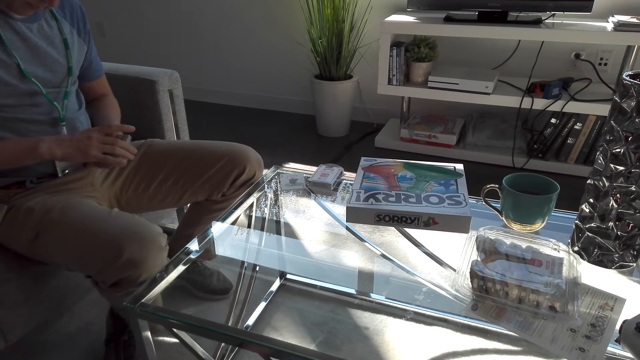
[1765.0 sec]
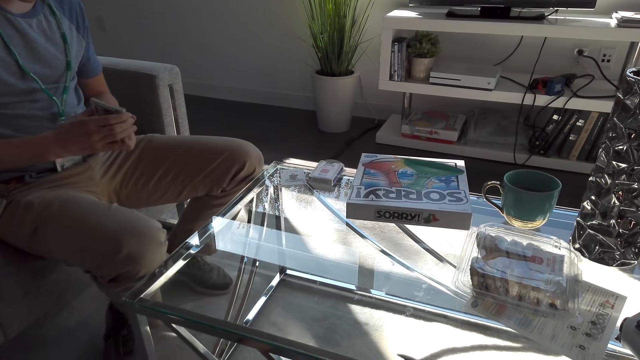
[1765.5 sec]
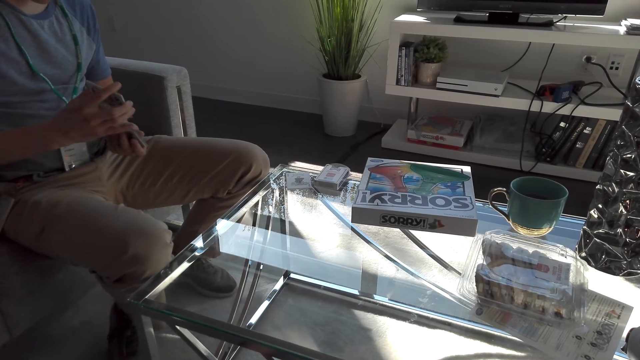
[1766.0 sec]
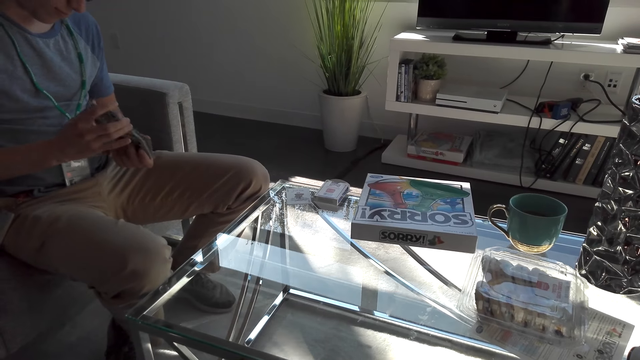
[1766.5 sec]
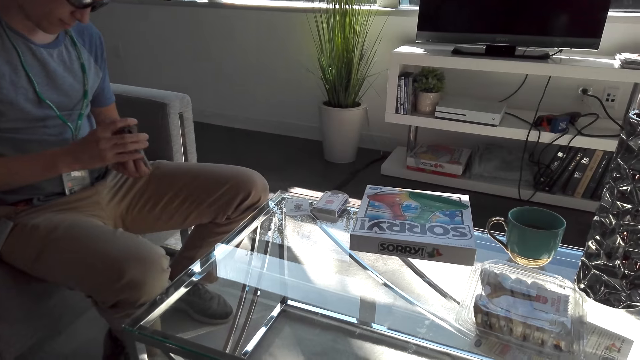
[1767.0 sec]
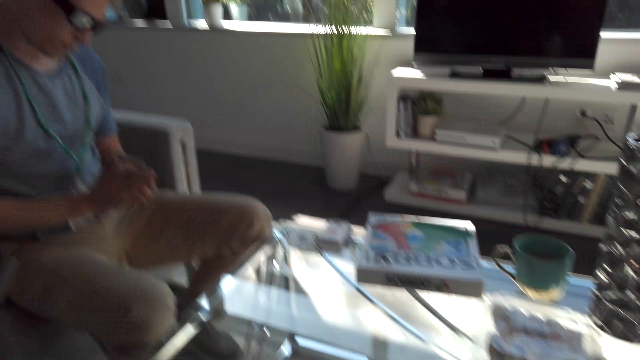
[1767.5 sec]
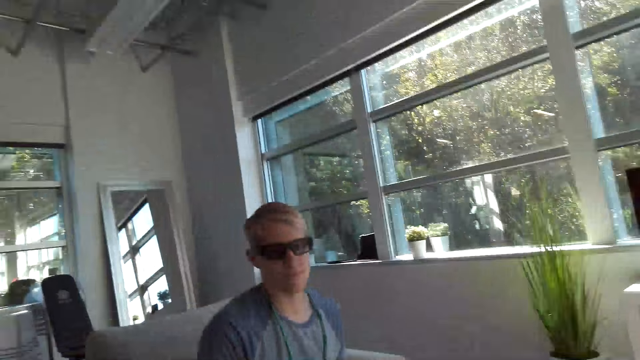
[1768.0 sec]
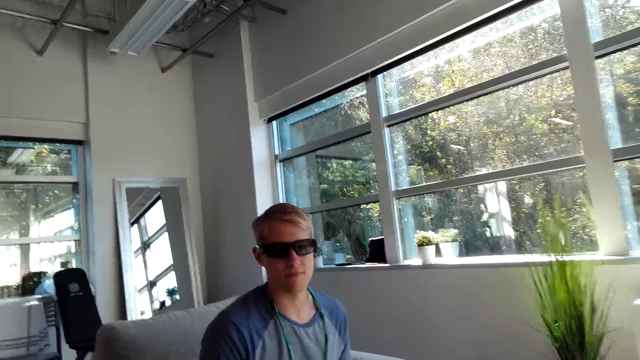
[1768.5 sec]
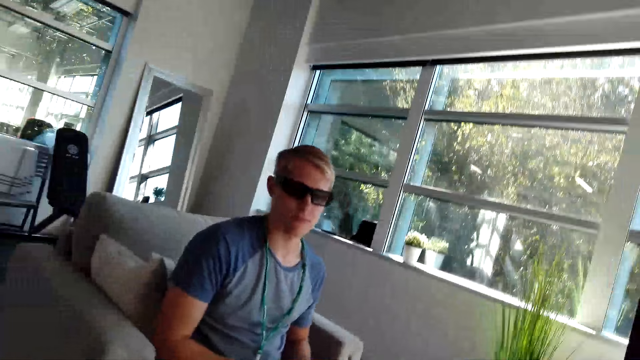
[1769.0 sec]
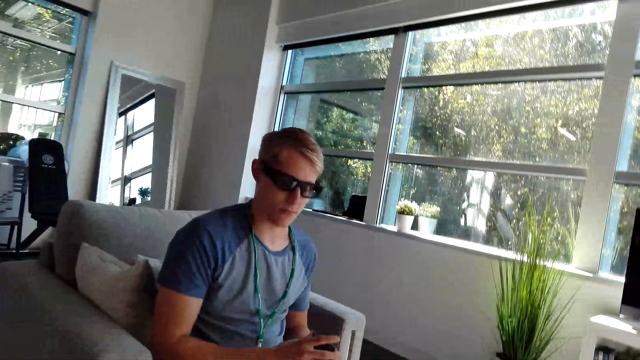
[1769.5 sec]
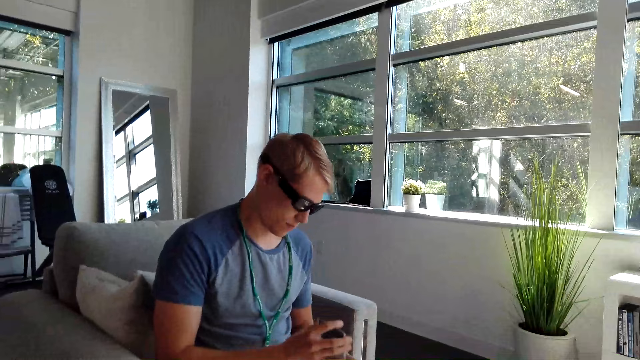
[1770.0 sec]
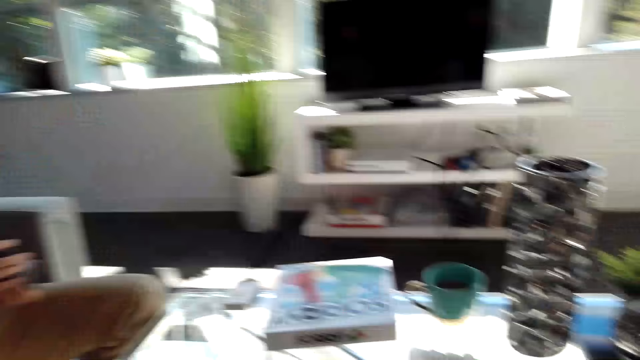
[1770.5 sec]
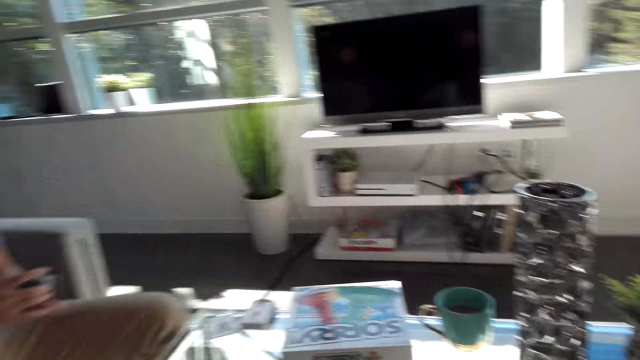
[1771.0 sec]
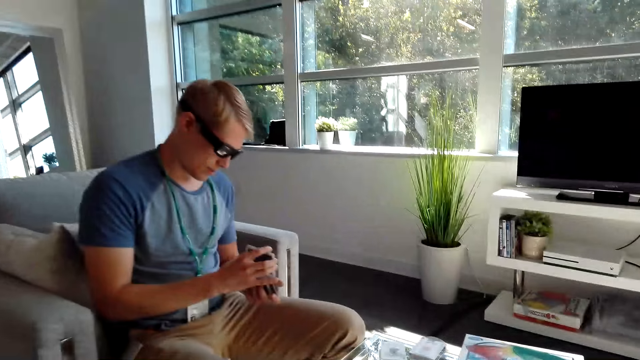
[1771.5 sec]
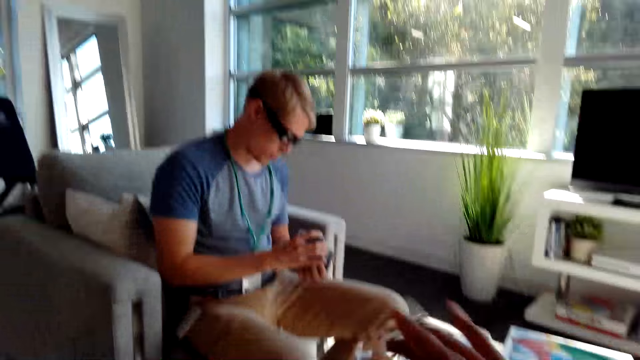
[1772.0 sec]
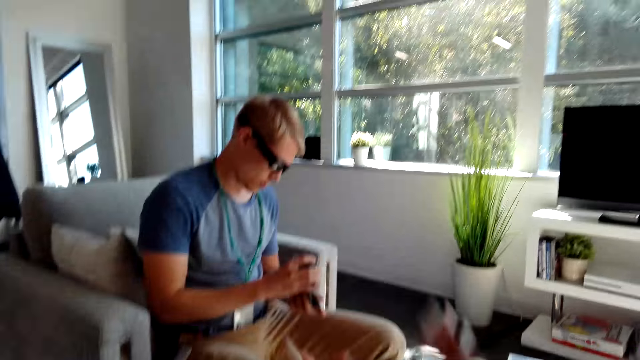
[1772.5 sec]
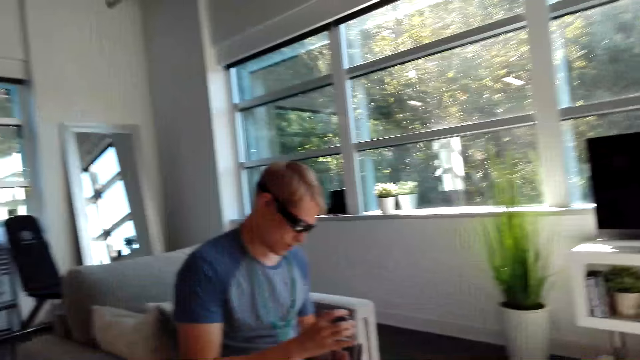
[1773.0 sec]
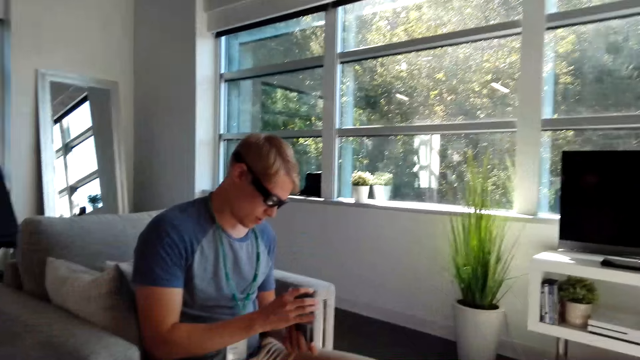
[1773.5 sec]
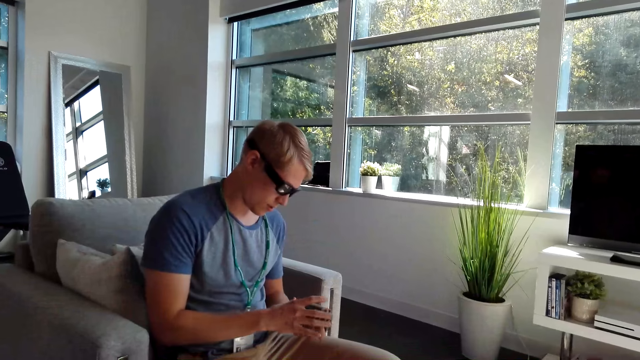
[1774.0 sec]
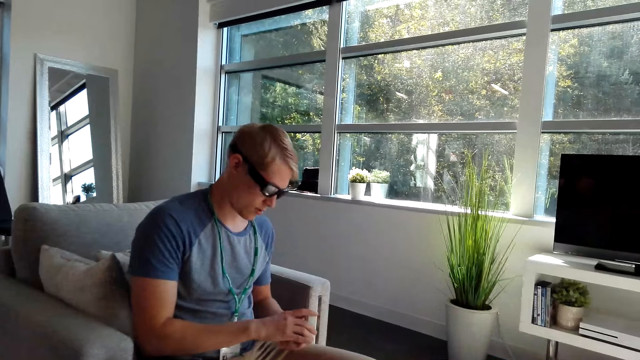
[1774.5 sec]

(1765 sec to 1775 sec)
A male shuffles cards. The camera wearer converses with the male. The male shuffles cards. The camera wearer does a hand movement. They converse with the male.

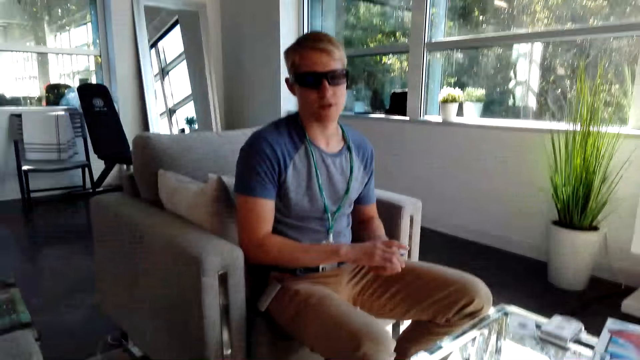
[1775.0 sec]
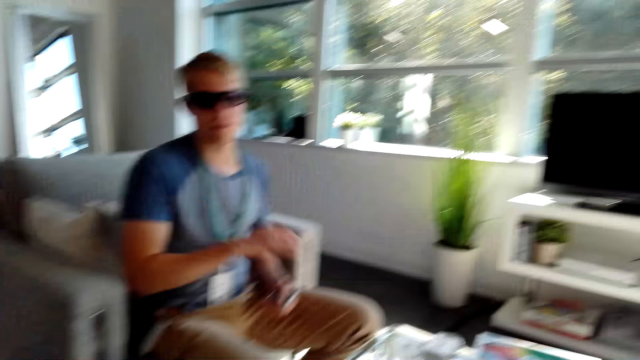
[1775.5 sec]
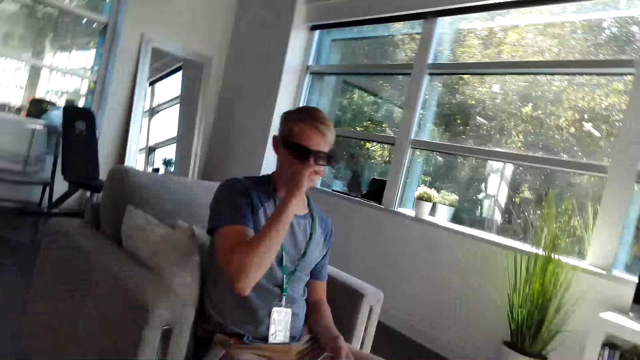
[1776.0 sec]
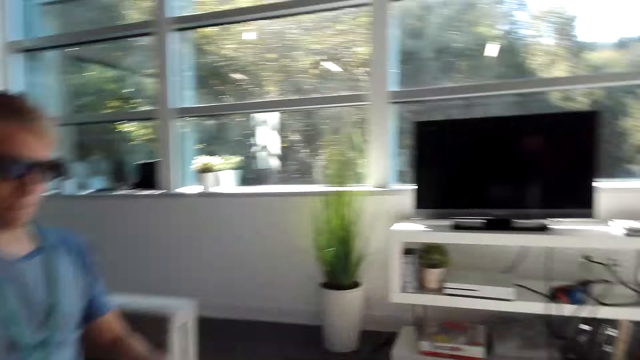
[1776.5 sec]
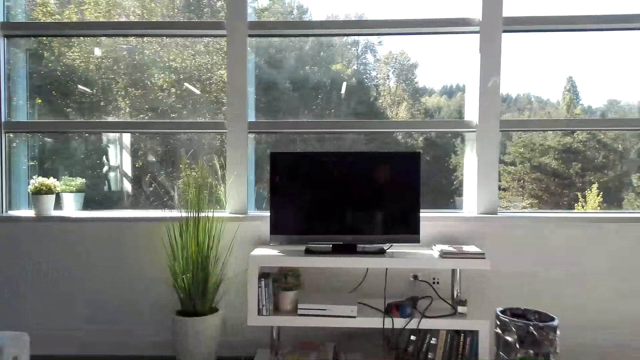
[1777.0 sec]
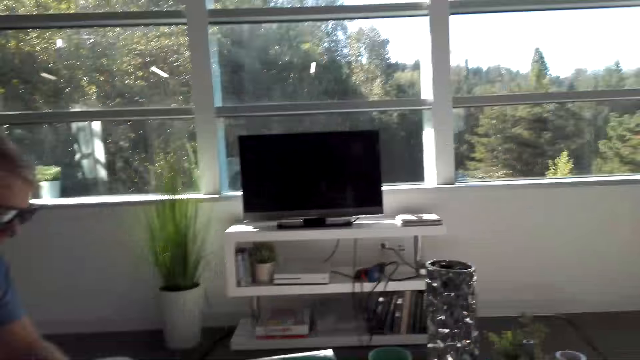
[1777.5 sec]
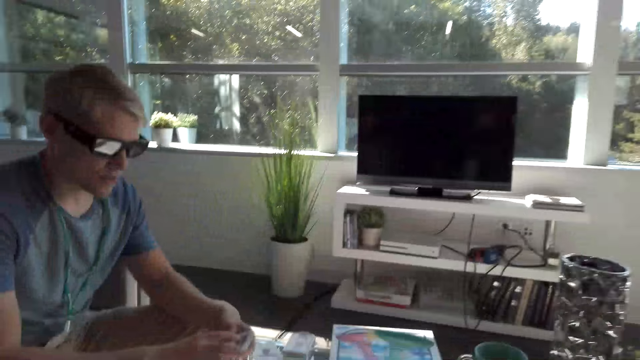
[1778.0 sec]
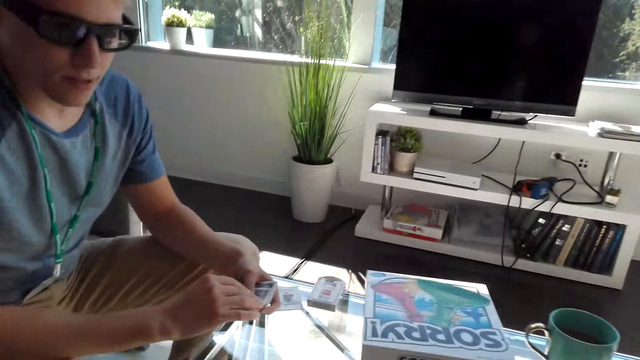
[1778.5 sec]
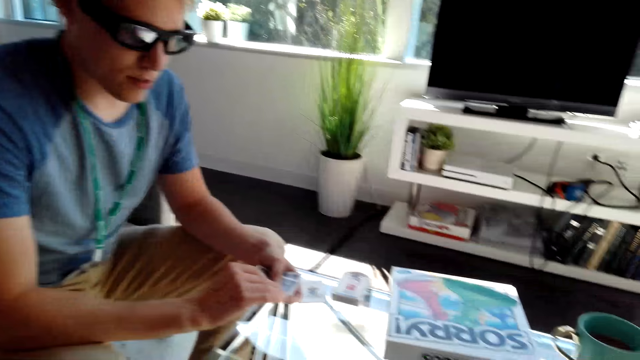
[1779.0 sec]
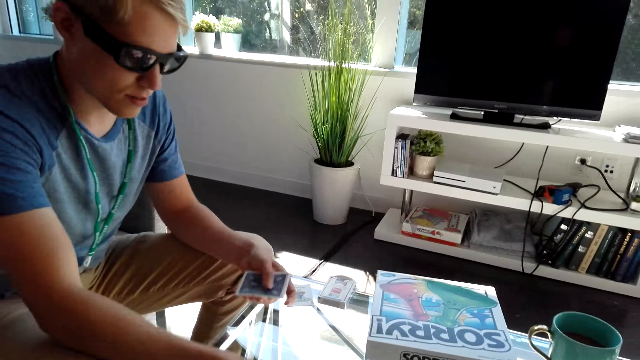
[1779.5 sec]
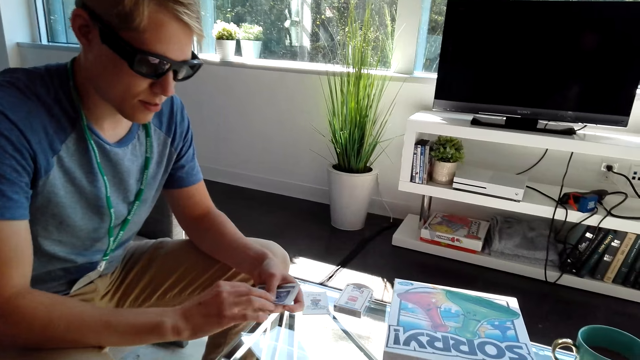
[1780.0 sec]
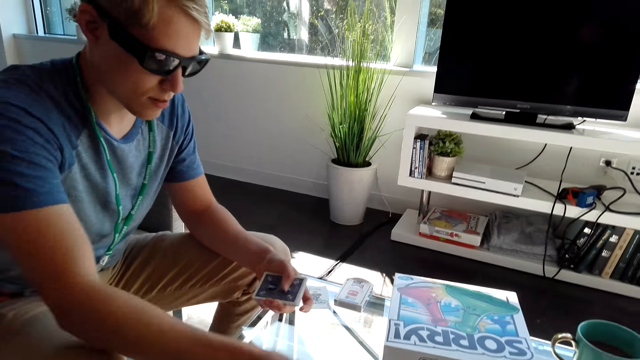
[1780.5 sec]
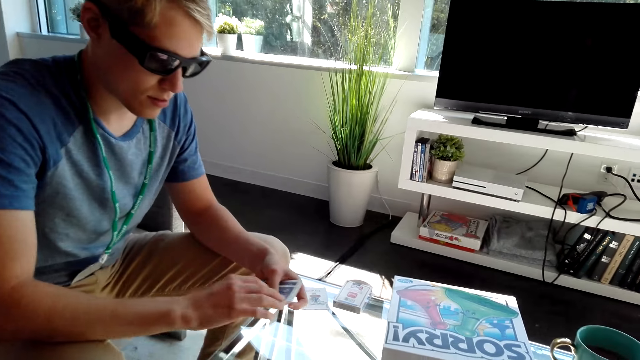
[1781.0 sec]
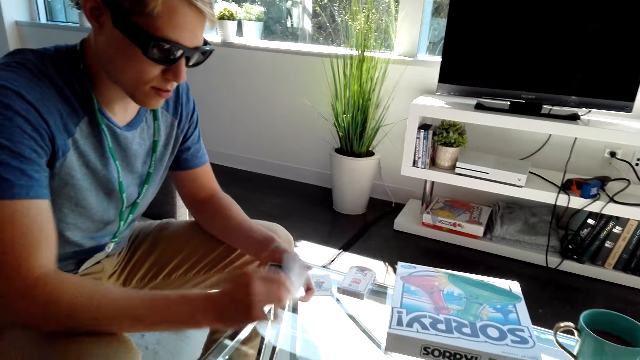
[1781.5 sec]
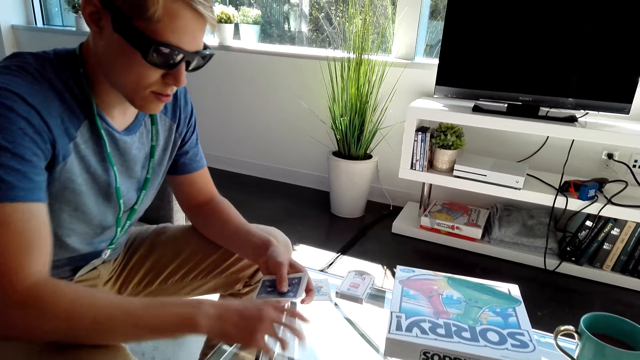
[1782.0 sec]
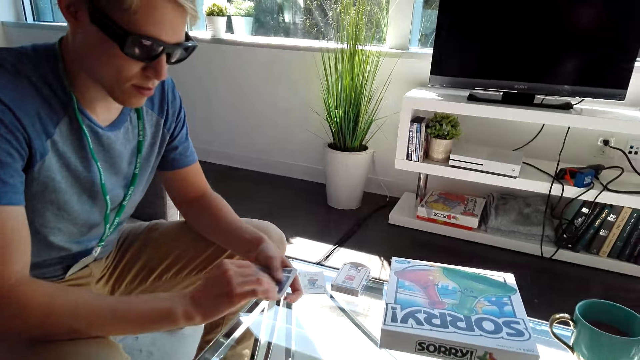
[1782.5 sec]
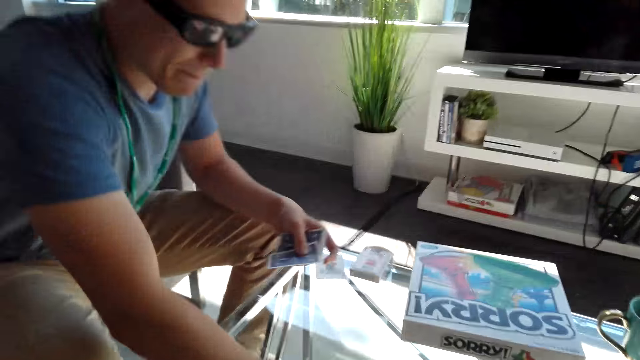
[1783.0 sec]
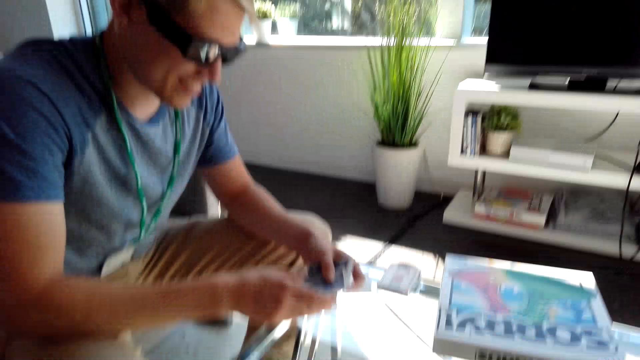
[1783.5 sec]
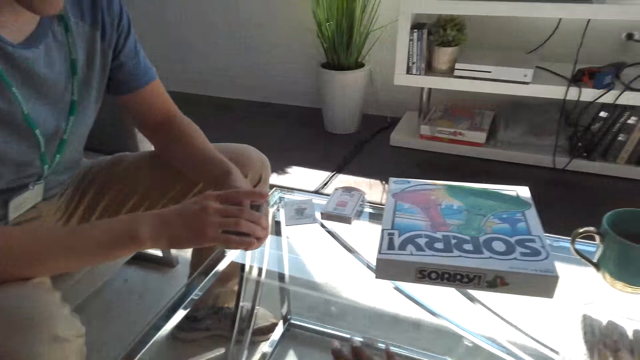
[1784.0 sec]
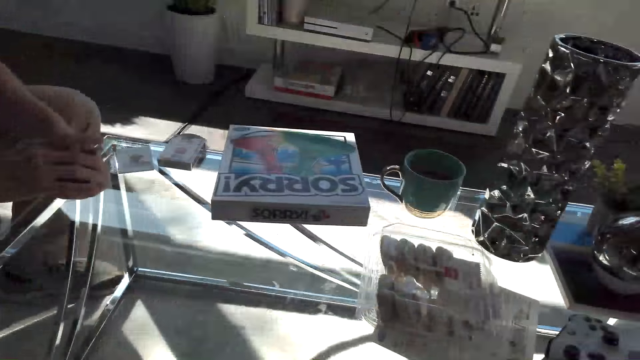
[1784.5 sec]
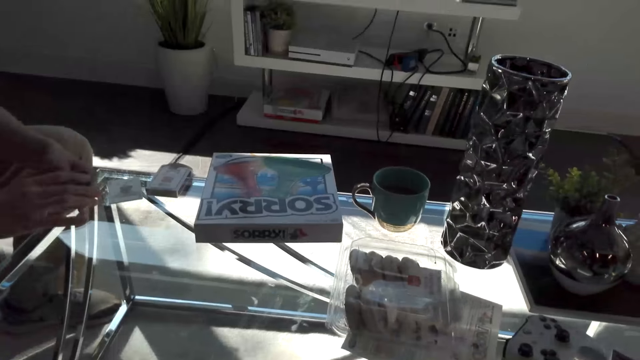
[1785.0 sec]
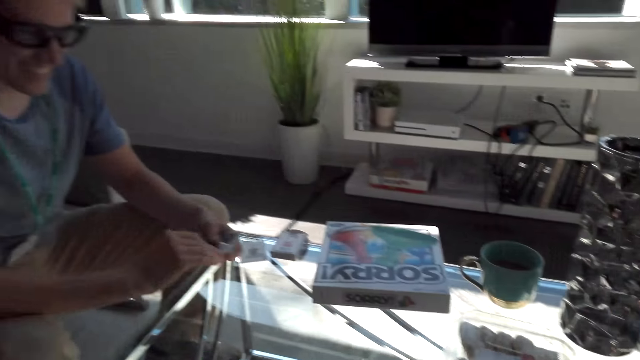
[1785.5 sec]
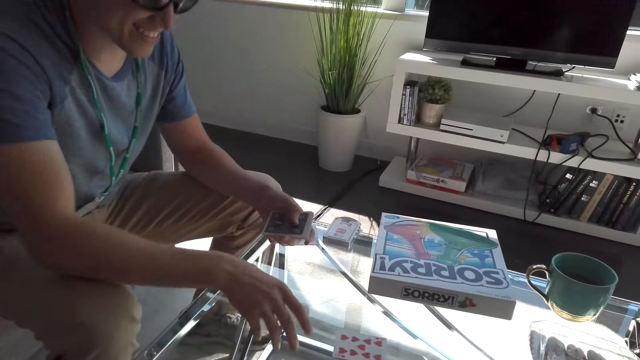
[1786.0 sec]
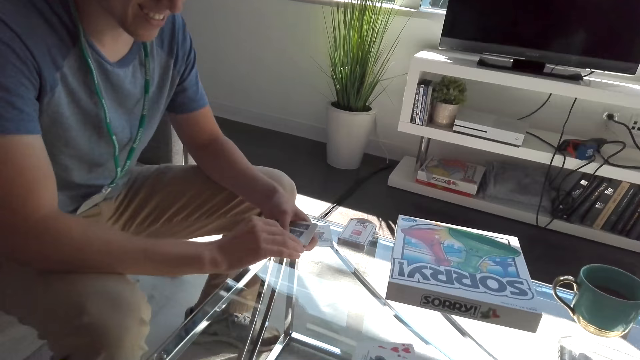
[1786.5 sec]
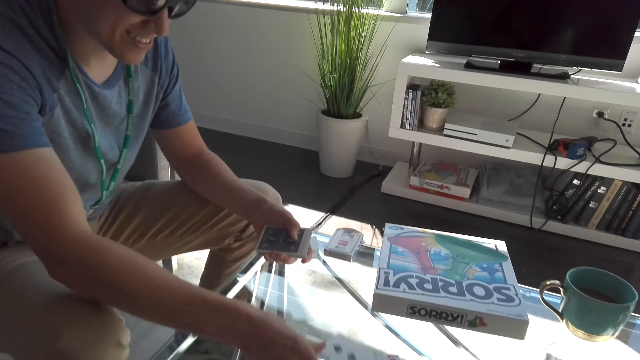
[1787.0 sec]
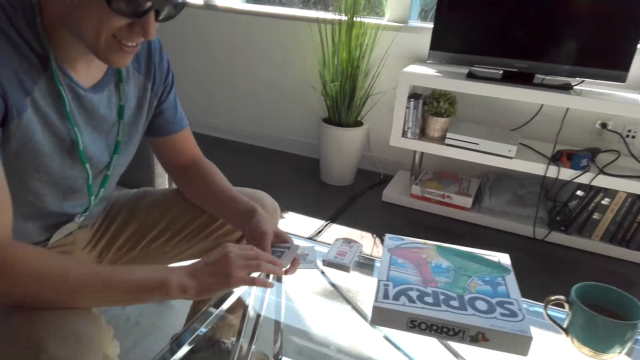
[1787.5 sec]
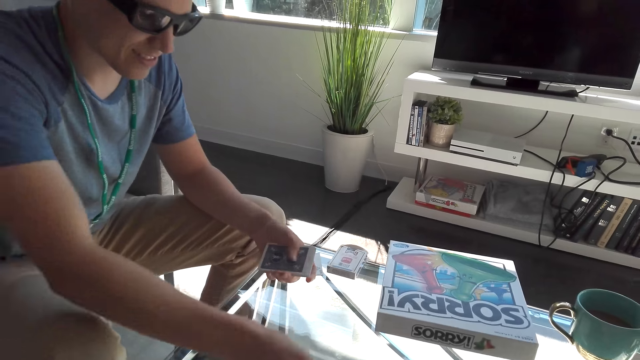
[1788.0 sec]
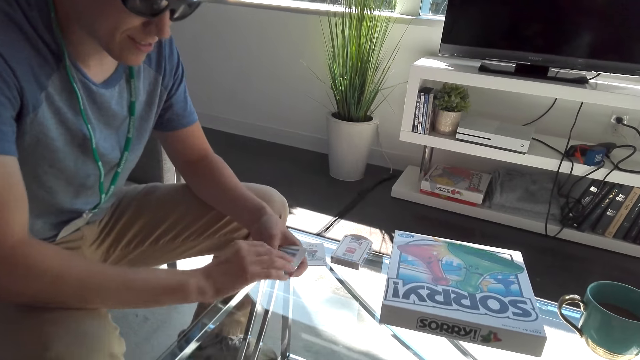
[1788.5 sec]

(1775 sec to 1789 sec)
A male touches his face. The camera wearer converses with the male. The male shares cards on the table. The male drops the cards on the table, places a hand on the table, and holds the cards with a hand. The camera wearer takes the cards from the table. They converse with the male. The male shares the cards on the table.
